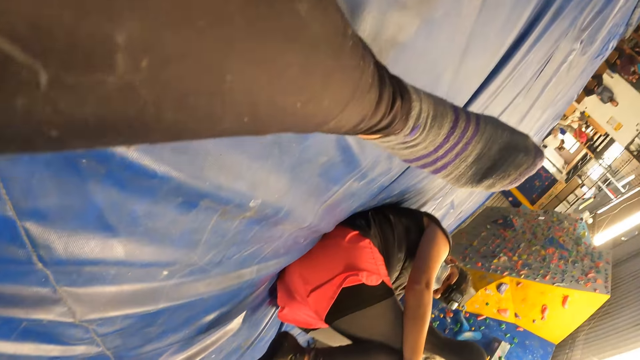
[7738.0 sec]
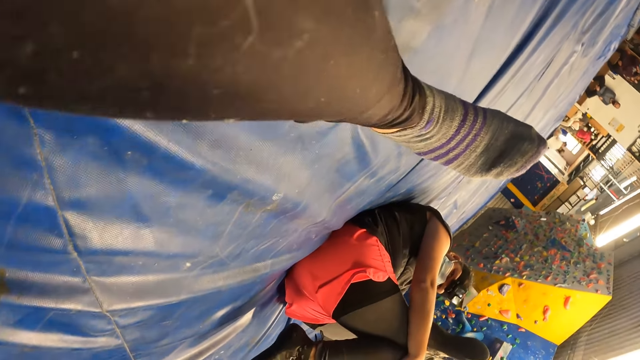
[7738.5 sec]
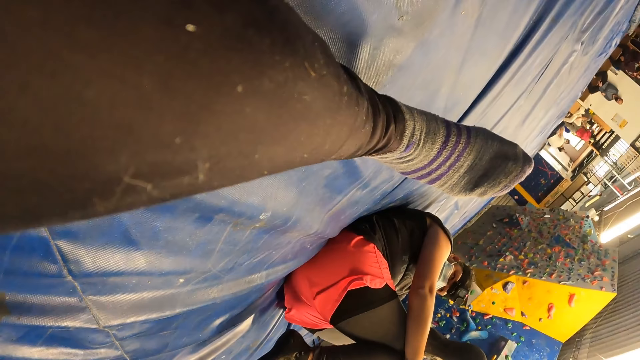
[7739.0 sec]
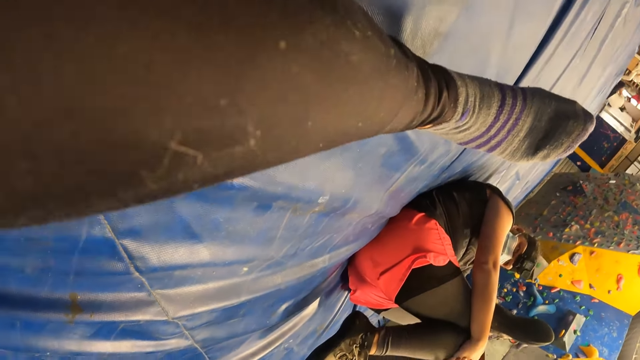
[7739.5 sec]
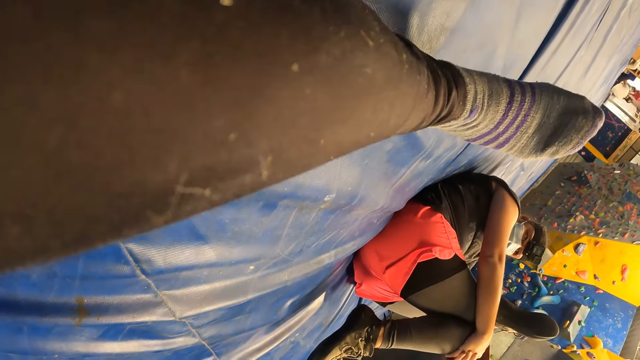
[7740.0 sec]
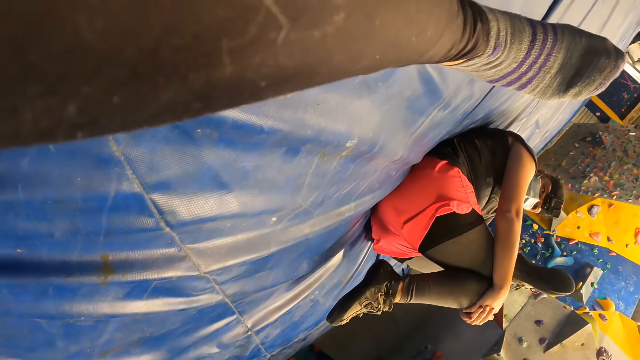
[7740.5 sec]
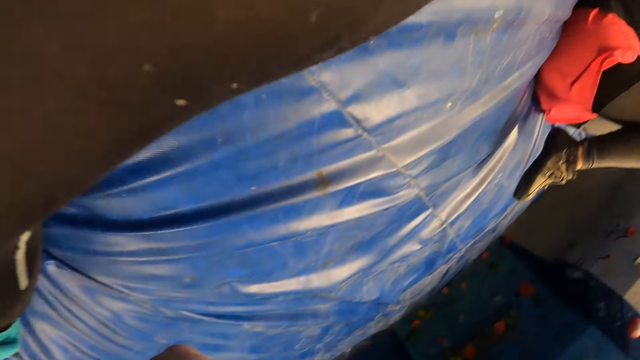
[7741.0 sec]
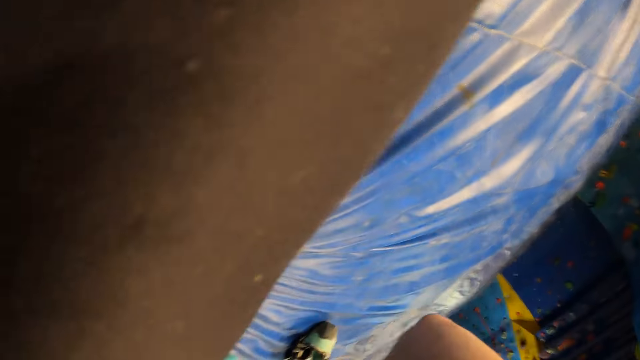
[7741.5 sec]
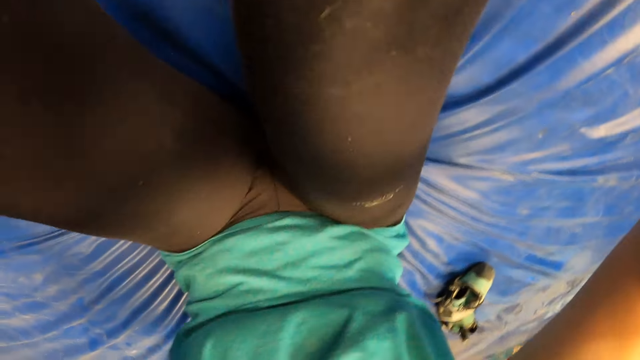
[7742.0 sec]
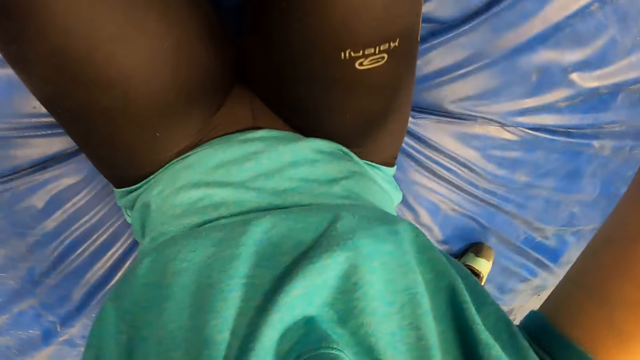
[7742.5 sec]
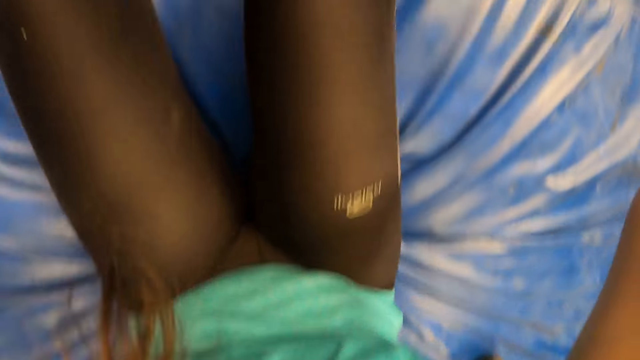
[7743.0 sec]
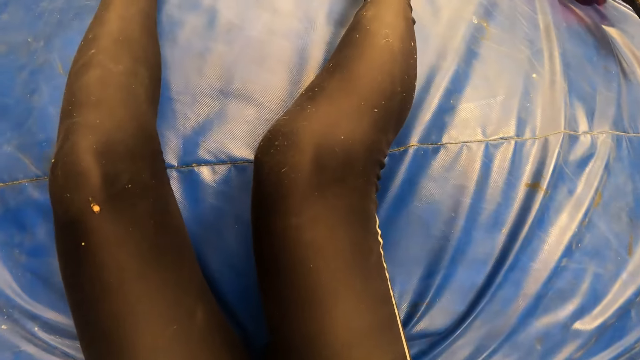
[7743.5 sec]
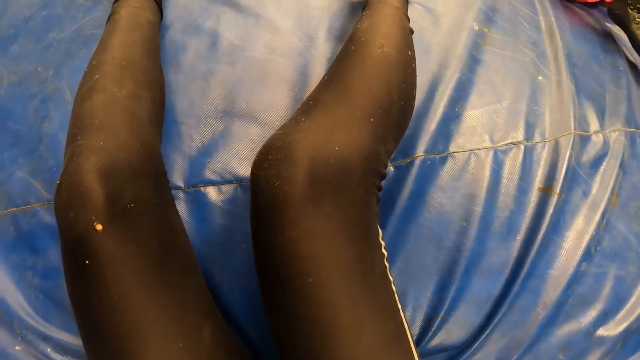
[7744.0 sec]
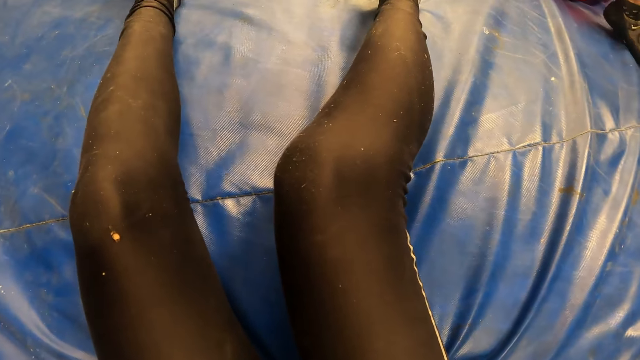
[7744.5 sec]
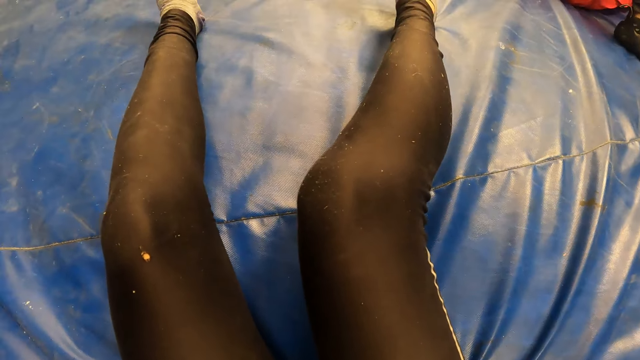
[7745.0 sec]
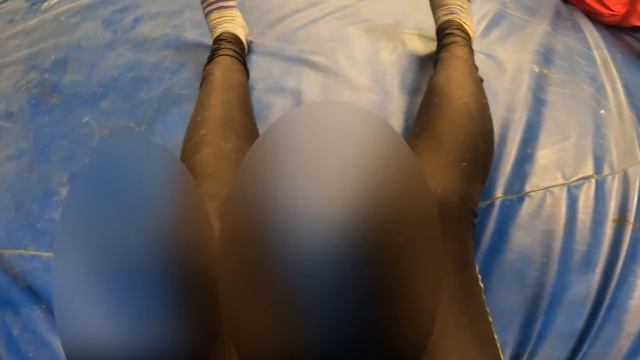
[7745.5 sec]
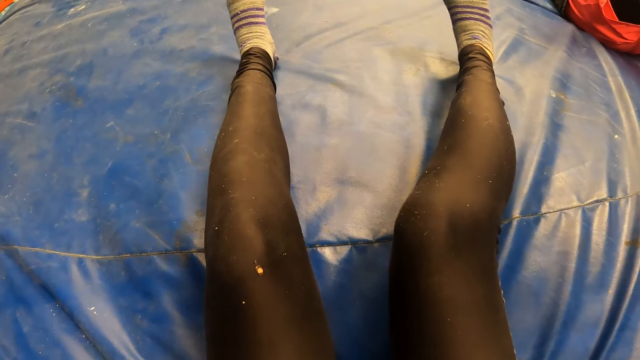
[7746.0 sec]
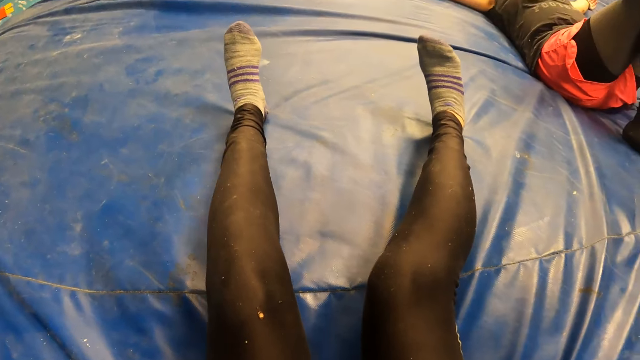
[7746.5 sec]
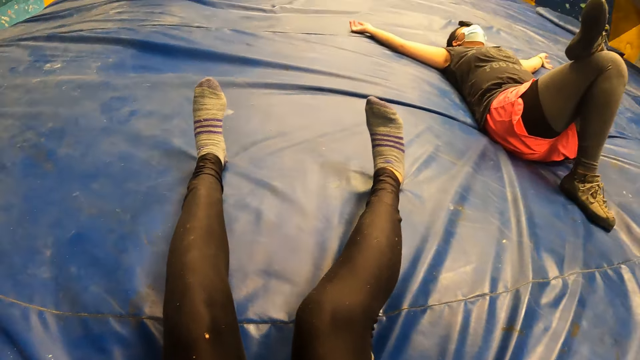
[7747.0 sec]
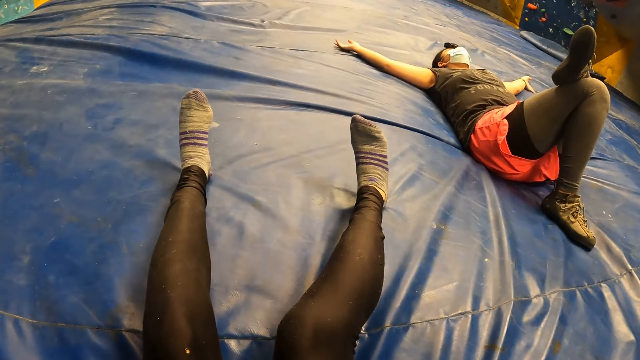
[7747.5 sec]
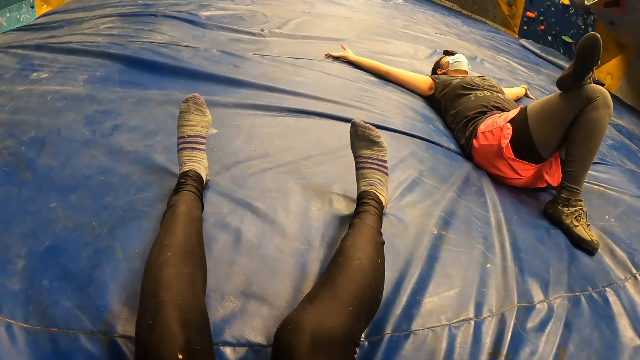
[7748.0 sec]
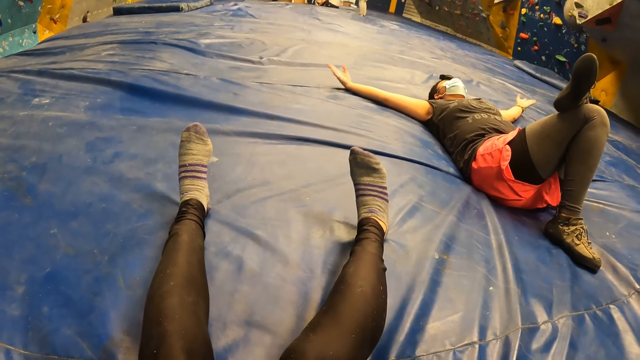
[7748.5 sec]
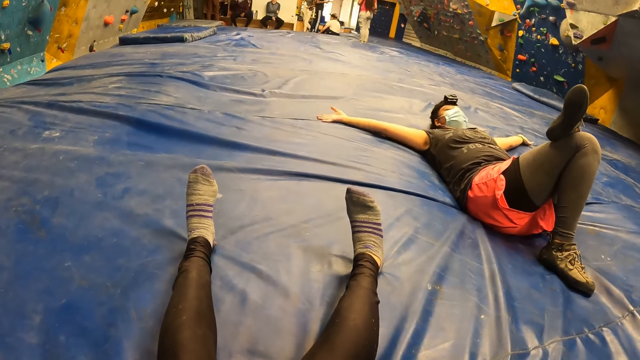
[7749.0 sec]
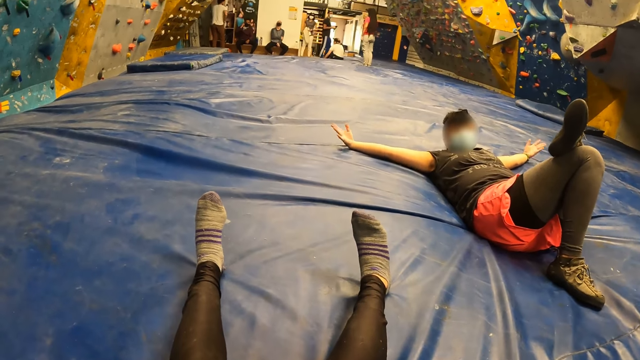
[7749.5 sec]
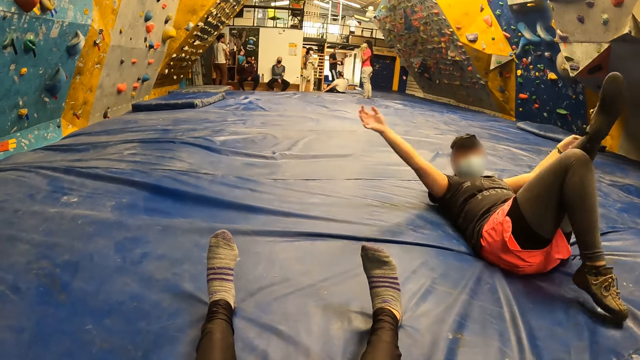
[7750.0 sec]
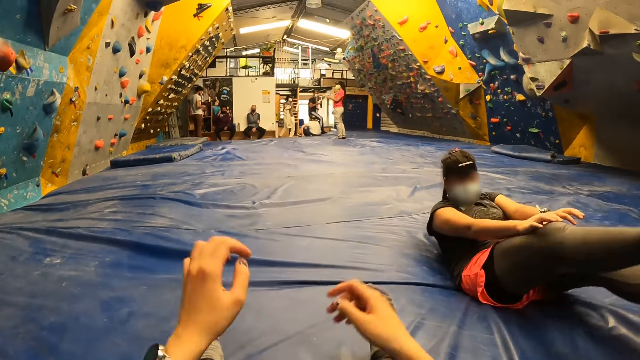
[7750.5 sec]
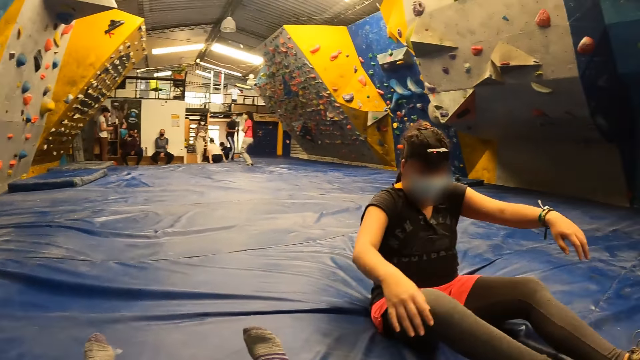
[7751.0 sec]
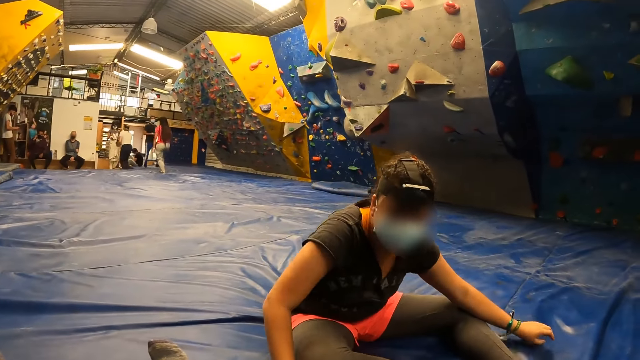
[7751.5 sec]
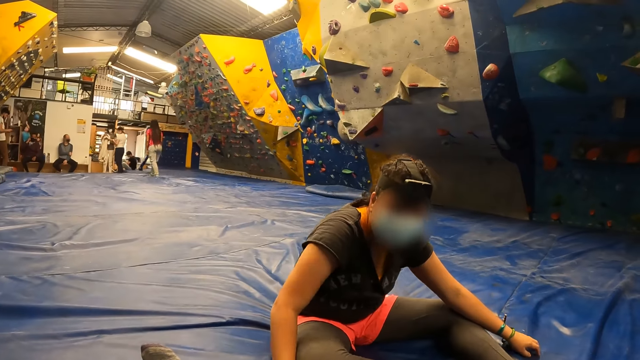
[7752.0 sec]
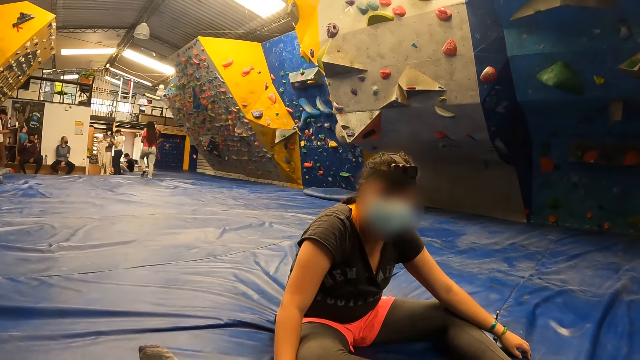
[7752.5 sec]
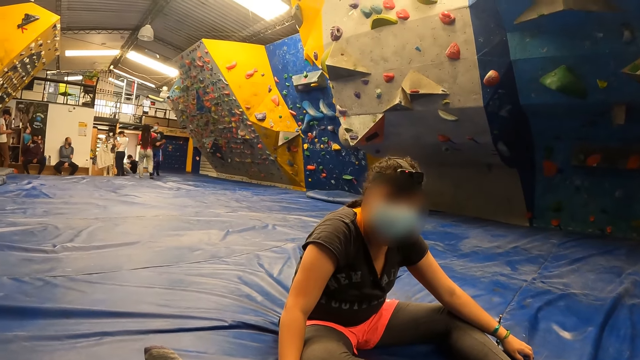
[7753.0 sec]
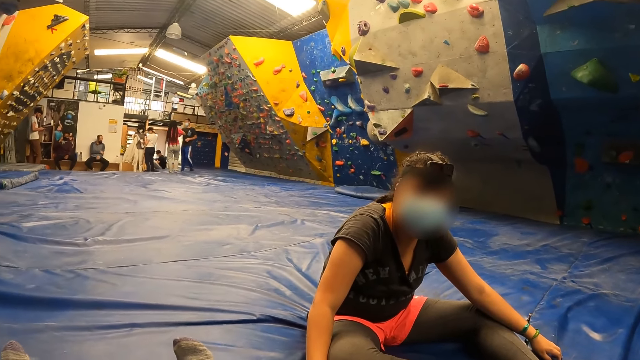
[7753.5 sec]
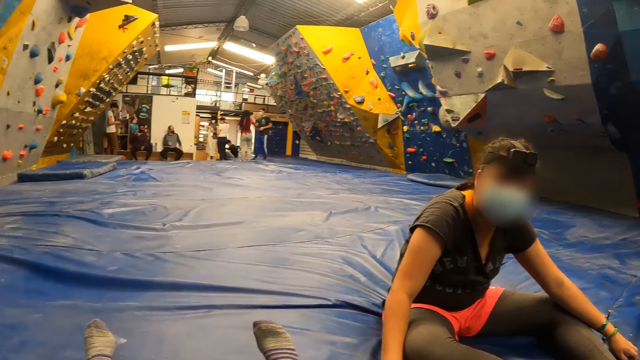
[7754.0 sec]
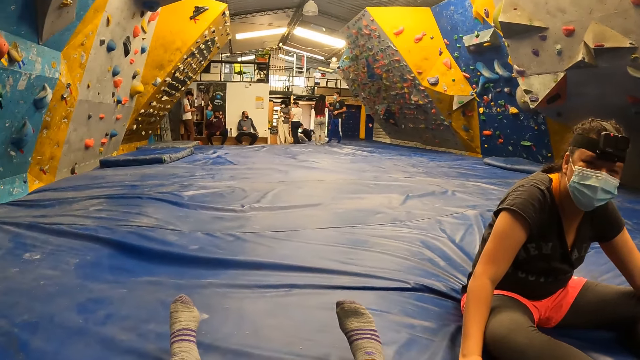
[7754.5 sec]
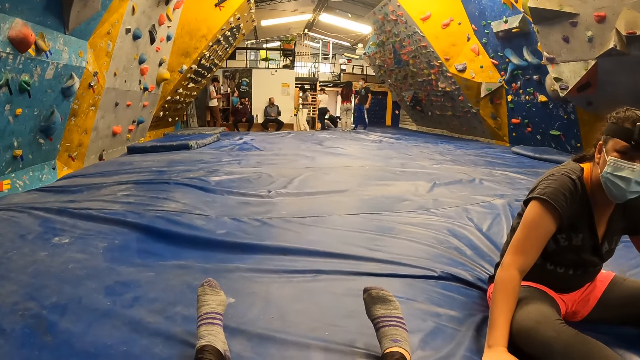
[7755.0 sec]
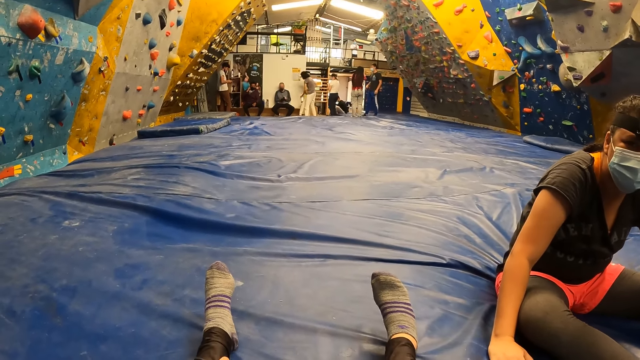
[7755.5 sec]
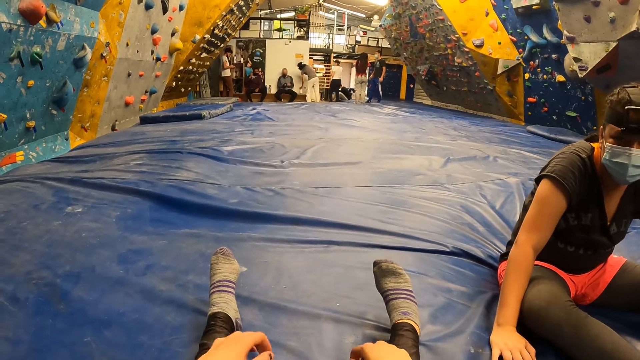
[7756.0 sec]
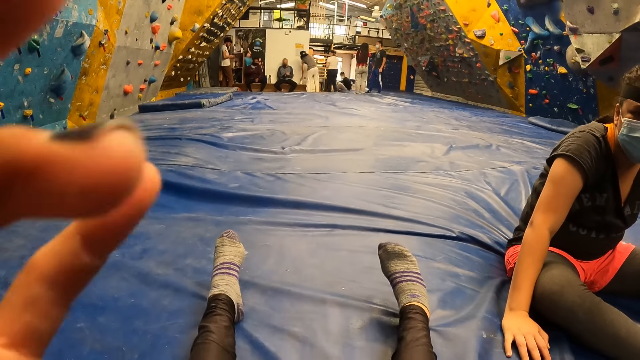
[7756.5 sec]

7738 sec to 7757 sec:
The camera wearer looks at the leg. They look around. They look at the legs. A woman moves the hands. The woman sits up. The camera wearer looks at the woman. They talk with the woman. They raise the hands.
